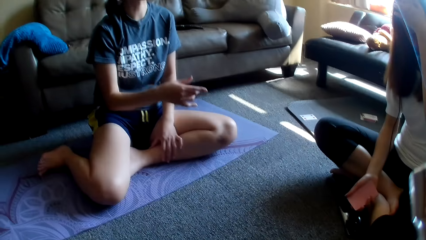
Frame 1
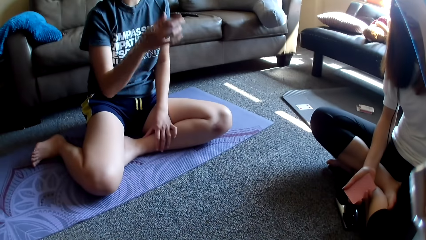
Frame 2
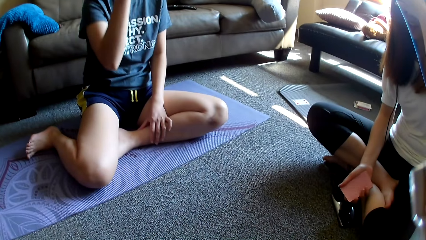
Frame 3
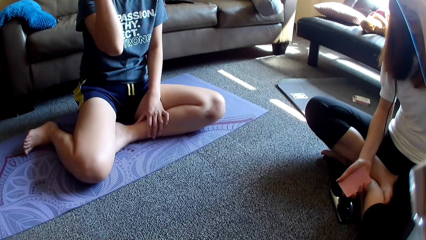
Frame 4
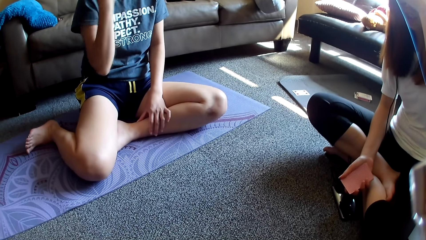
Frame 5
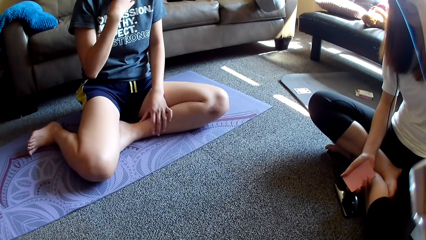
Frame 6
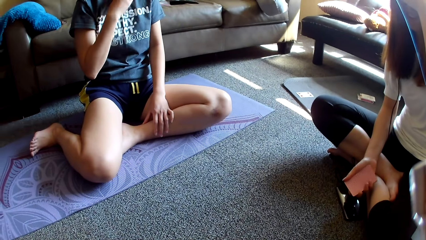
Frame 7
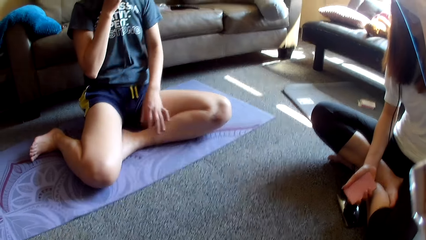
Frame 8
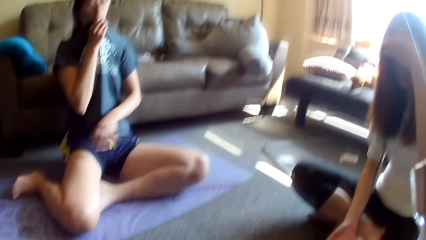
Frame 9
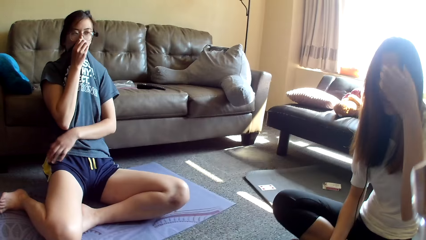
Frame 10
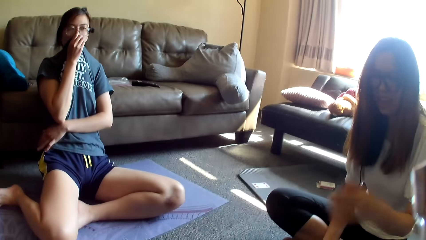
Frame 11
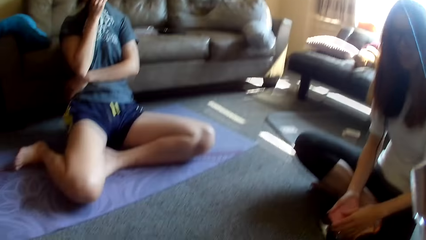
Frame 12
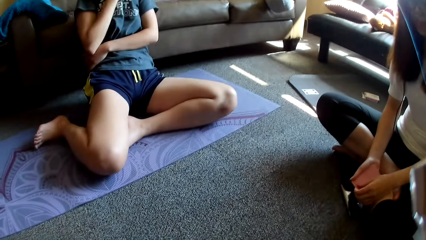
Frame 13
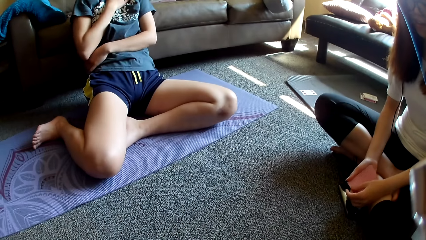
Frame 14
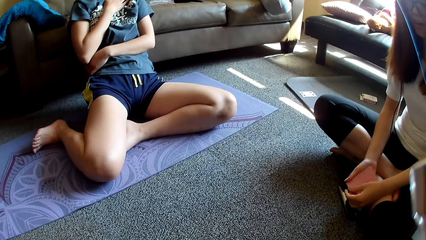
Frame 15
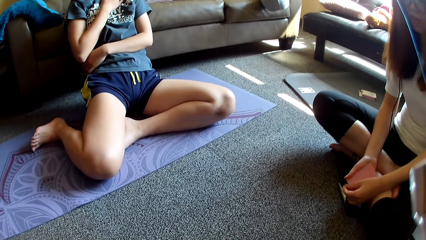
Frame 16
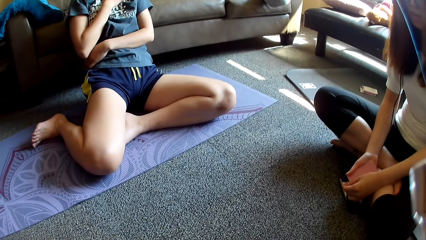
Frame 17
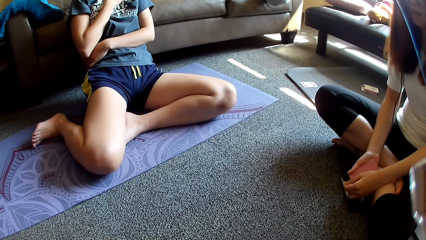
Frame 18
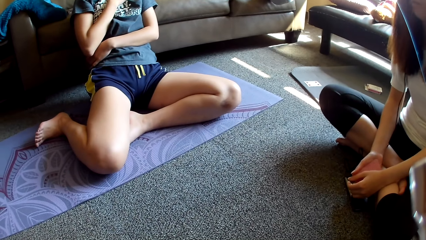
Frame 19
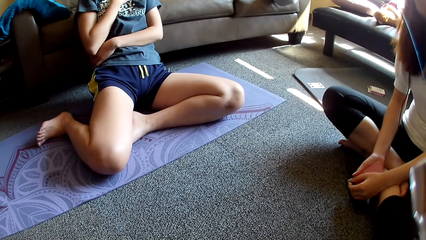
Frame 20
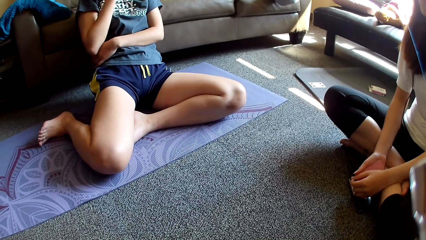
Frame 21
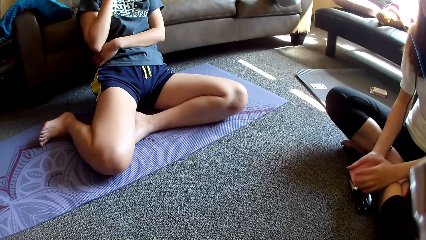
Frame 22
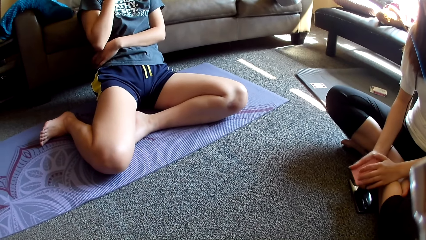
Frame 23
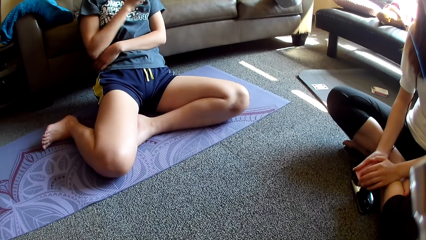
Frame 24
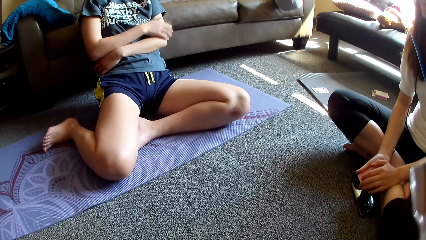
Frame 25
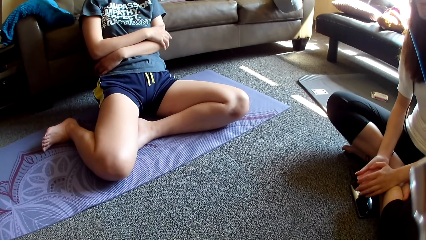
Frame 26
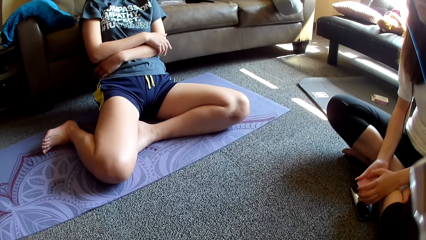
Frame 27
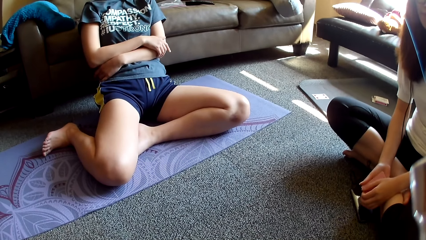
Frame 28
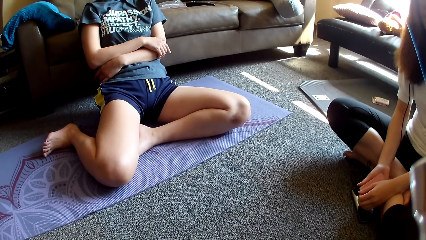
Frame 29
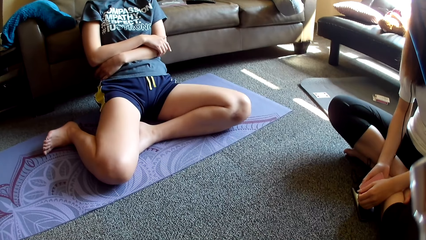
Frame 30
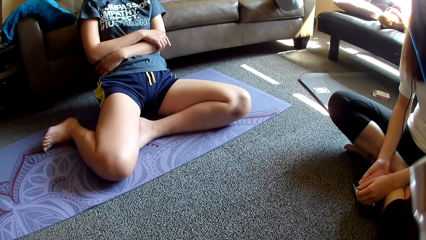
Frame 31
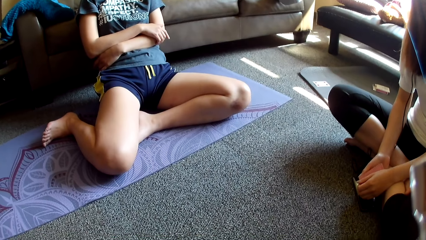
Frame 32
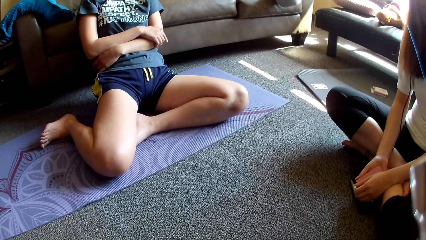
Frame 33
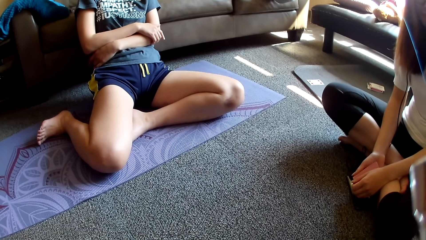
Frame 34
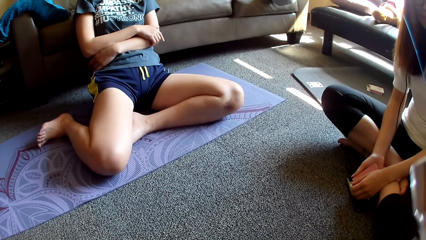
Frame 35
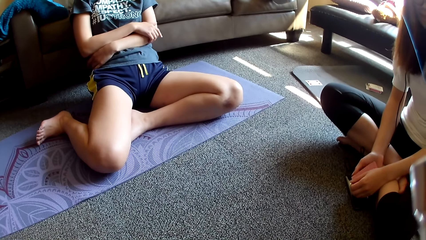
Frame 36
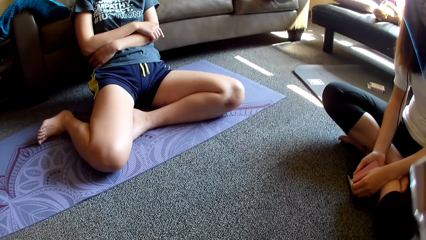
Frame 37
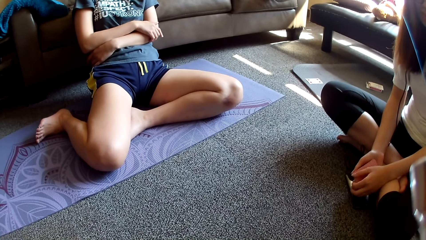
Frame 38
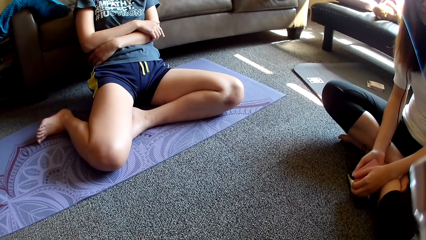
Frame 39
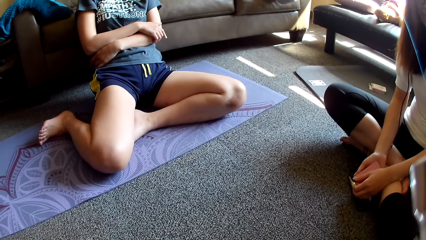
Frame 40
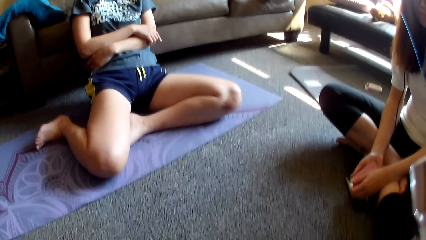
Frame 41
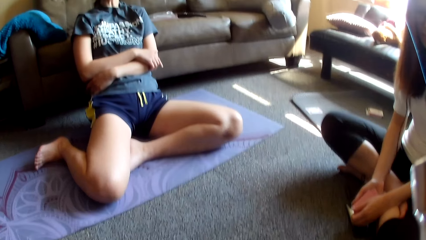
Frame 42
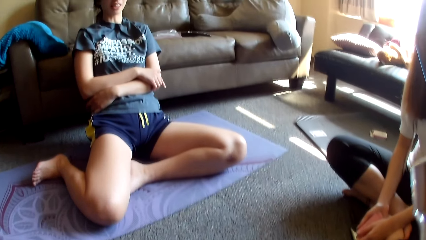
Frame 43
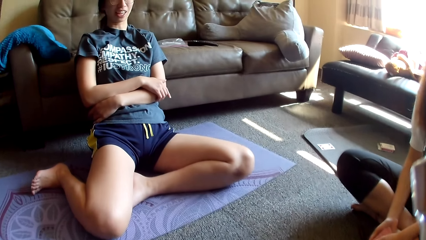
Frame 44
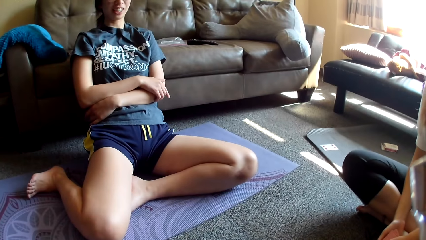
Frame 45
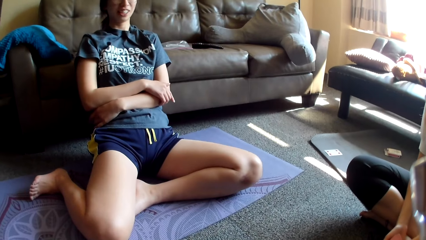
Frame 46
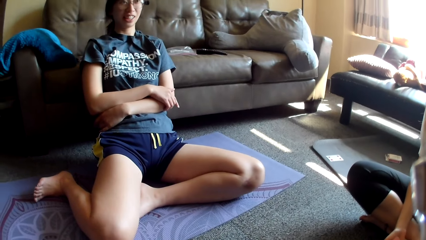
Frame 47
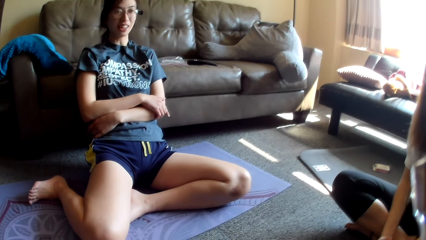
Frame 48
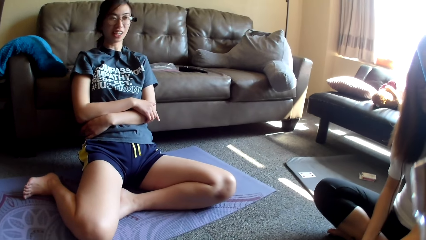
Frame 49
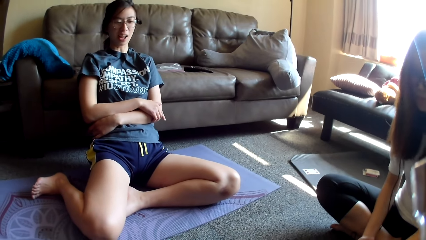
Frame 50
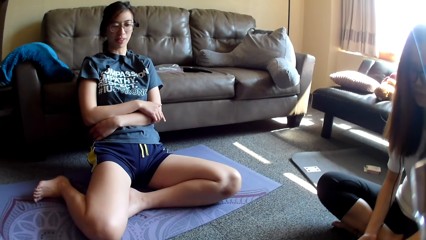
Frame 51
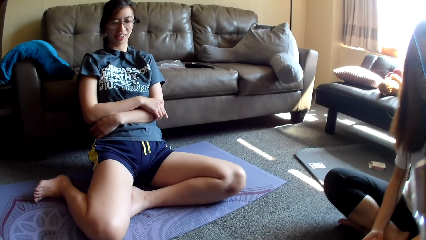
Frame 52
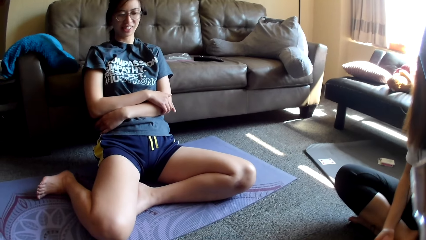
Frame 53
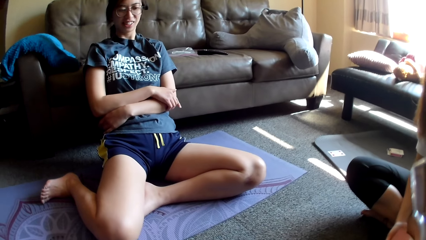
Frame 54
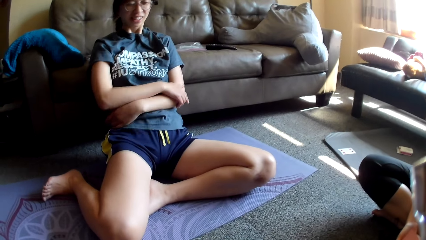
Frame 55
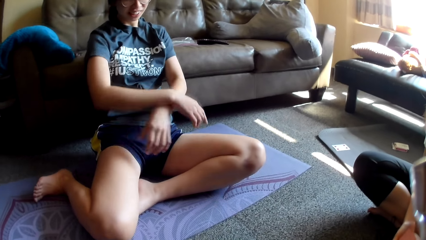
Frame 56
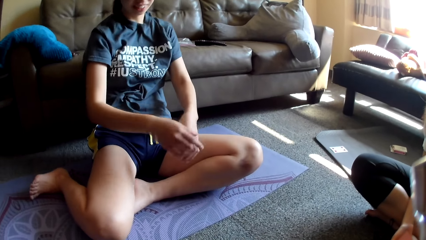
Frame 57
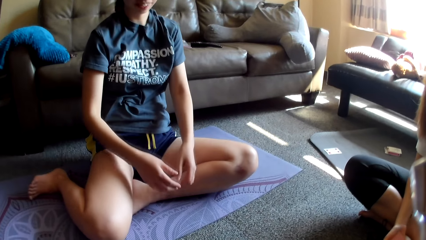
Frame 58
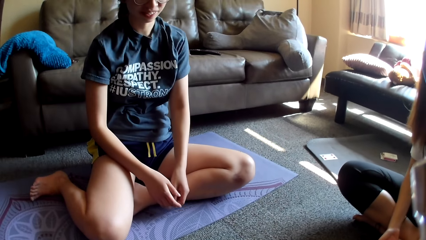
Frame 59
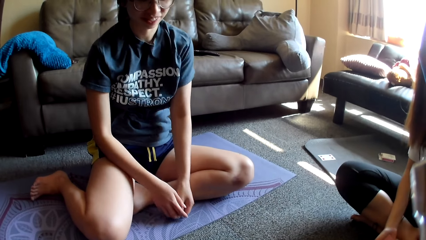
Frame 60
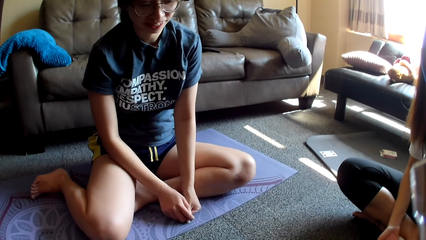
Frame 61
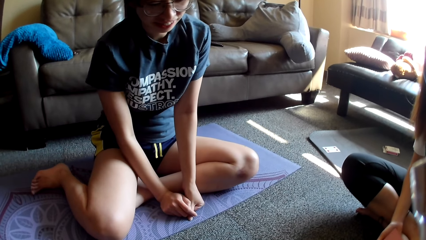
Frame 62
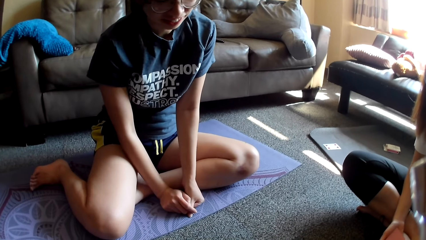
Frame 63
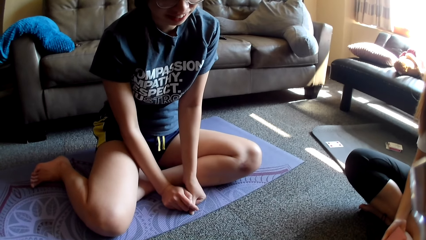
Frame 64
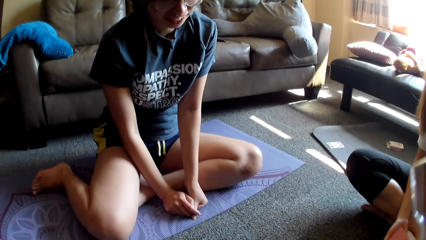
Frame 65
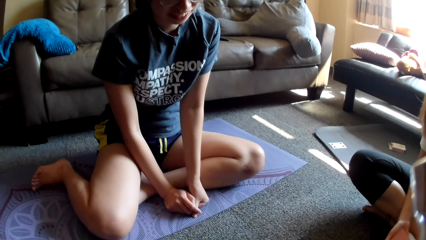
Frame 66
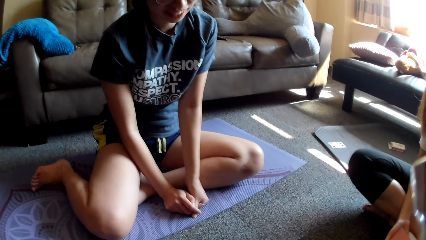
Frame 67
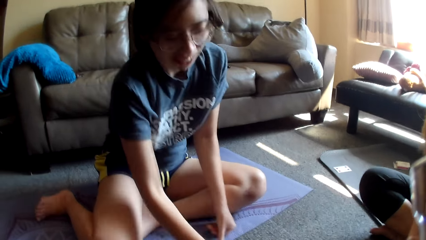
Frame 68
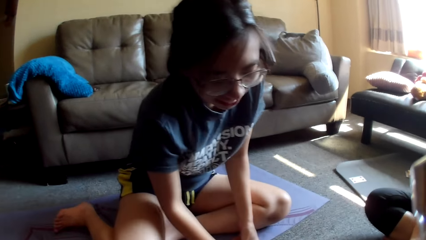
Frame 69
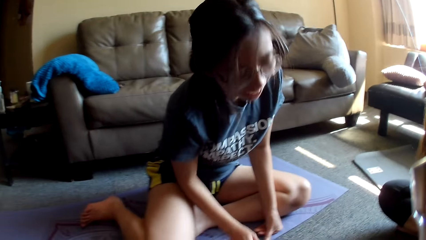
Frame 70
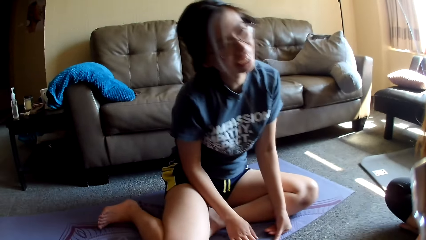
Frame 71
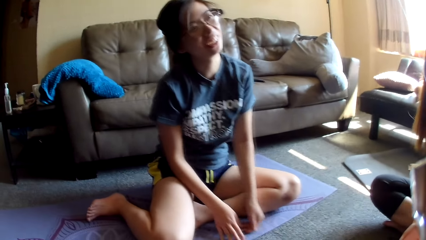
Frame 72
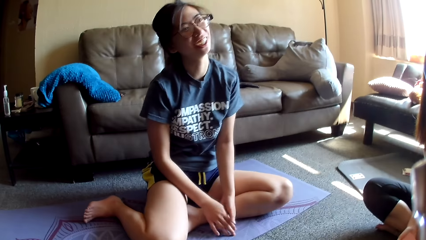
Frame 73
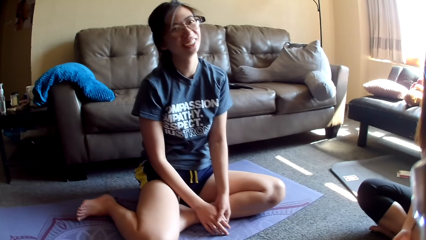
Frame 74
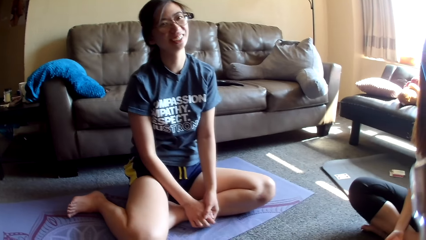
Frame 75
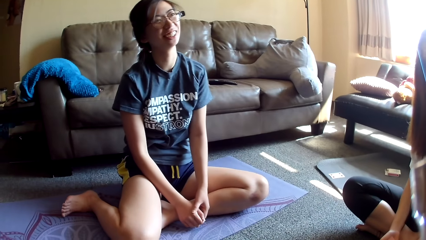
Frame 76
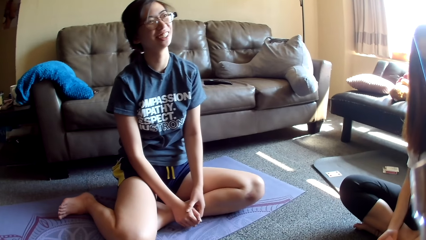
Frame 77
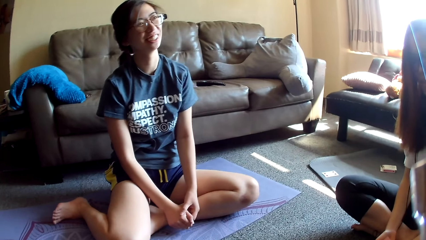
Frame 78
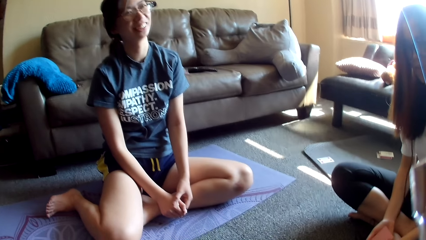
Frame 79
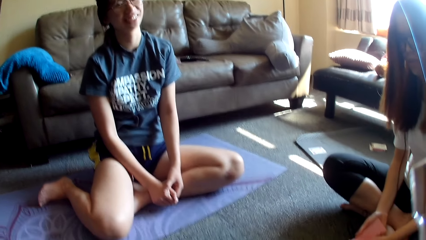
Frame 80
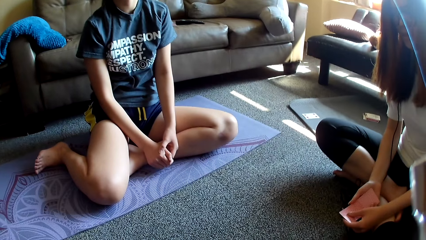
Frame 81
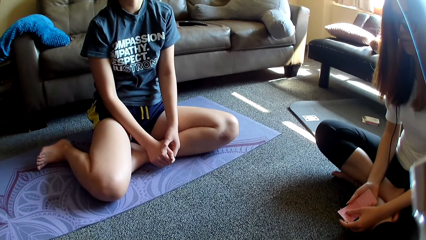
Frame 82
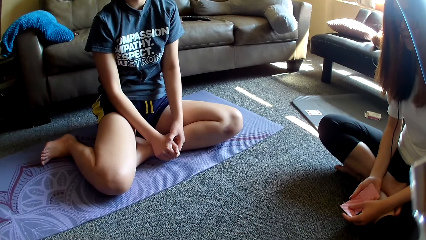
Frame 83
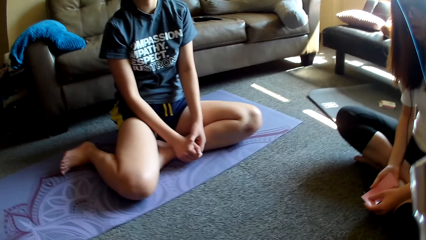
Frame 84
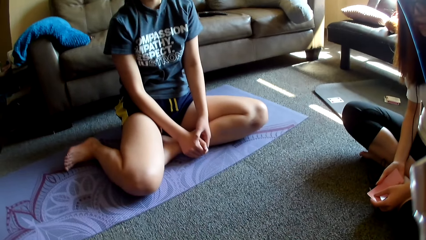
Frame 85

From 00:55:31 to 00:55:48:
The camera wearer looks around. A lady scratches her face. Another lady moves the top towards the mouth and covers the mouth with the t-shirt. The first lady moves the hand away from the face, holds cards and aligns the cards. The other lady touches the other hand. The camera wearer looks around. The other lady moves forward, rests a hand on the floor, leans forward and moves forward.
